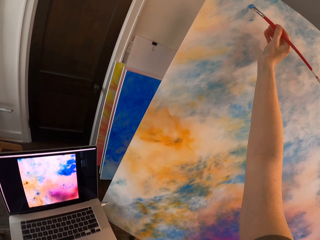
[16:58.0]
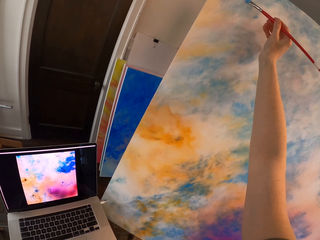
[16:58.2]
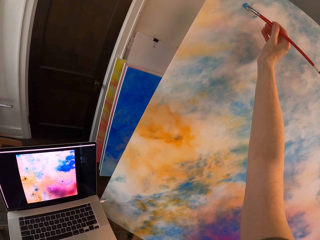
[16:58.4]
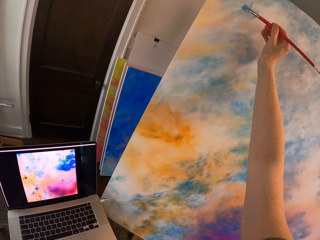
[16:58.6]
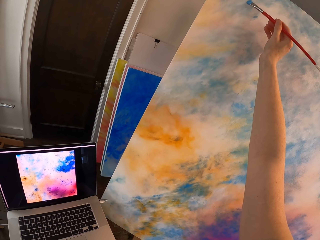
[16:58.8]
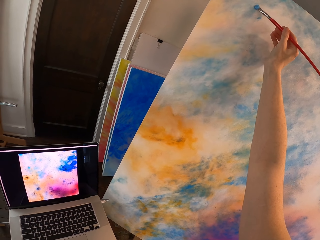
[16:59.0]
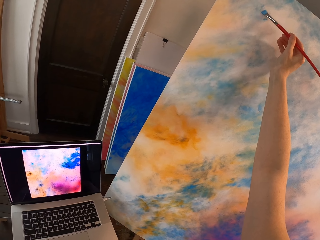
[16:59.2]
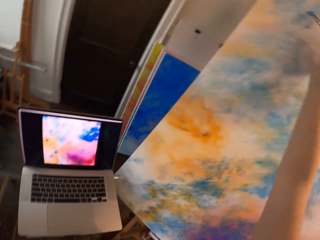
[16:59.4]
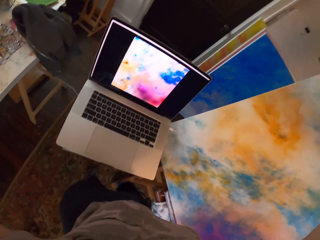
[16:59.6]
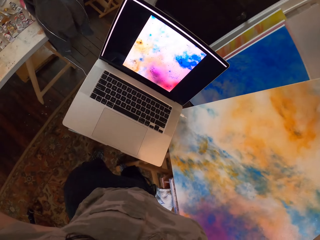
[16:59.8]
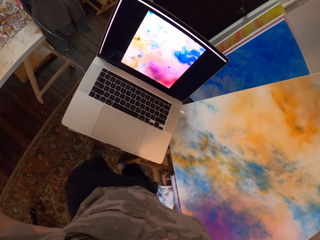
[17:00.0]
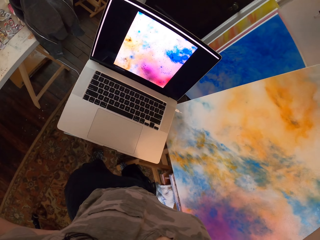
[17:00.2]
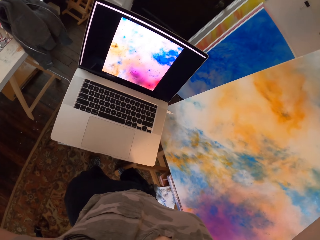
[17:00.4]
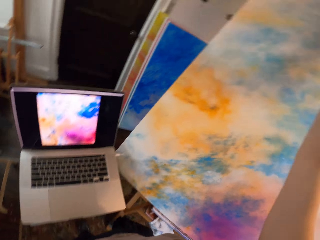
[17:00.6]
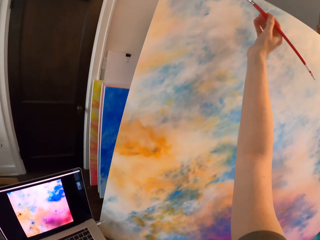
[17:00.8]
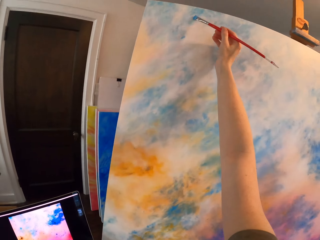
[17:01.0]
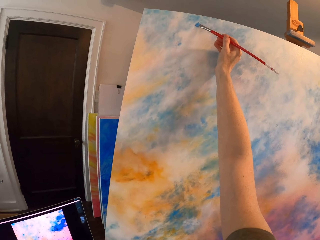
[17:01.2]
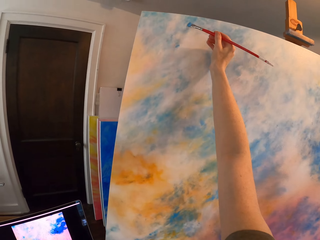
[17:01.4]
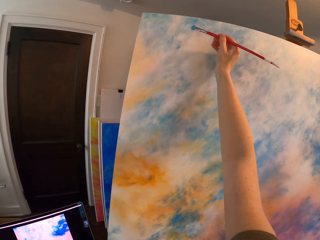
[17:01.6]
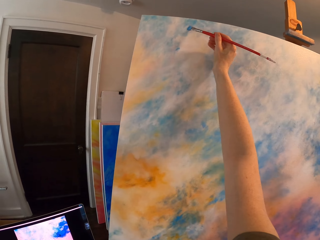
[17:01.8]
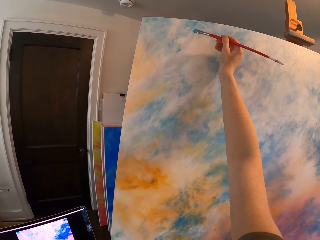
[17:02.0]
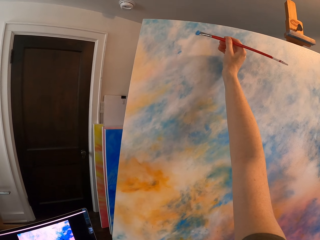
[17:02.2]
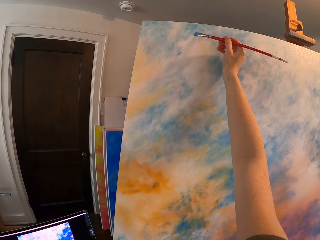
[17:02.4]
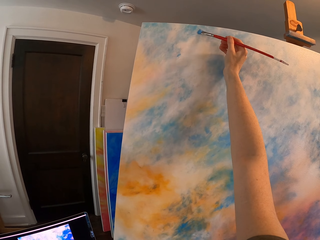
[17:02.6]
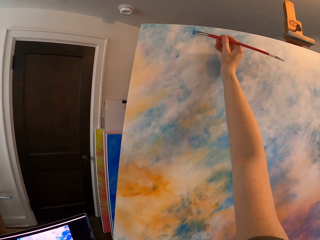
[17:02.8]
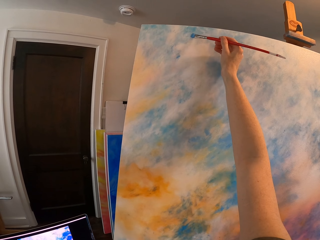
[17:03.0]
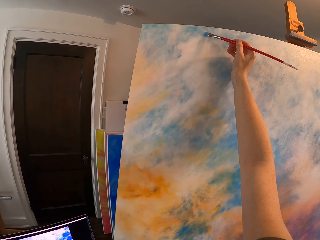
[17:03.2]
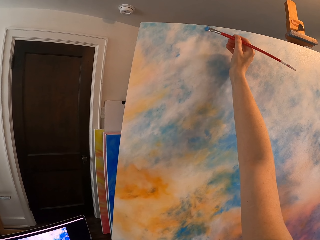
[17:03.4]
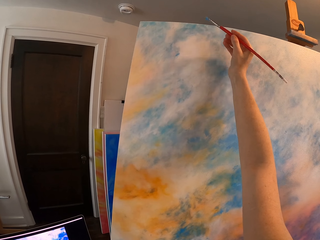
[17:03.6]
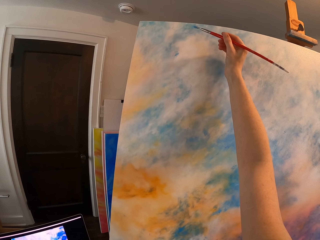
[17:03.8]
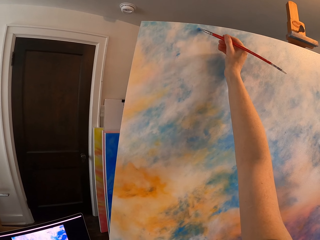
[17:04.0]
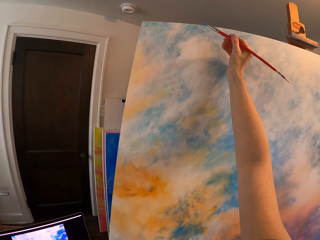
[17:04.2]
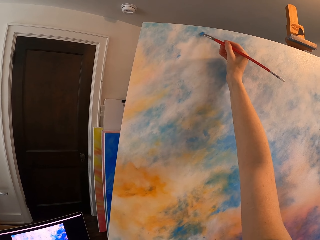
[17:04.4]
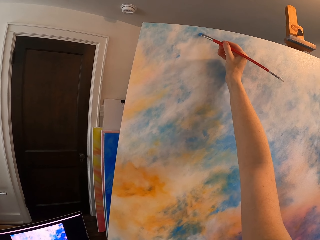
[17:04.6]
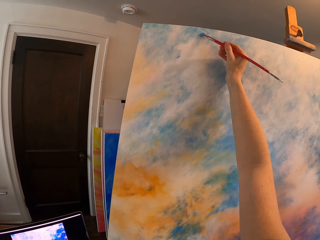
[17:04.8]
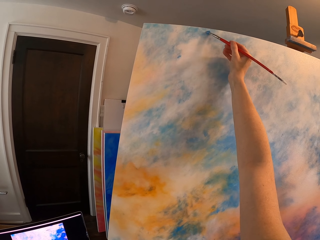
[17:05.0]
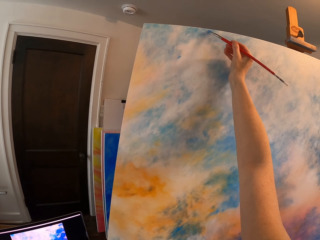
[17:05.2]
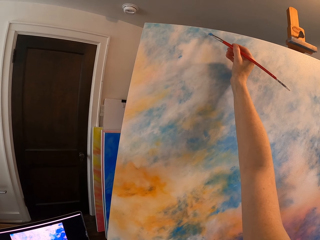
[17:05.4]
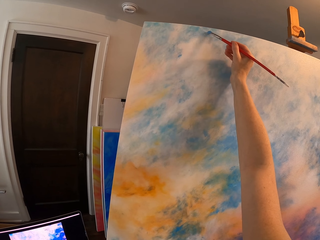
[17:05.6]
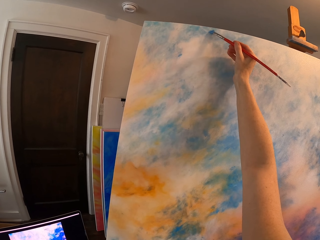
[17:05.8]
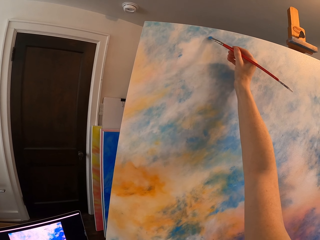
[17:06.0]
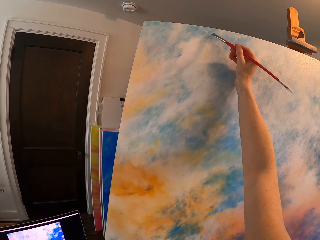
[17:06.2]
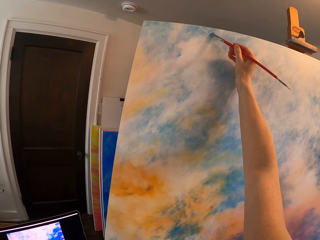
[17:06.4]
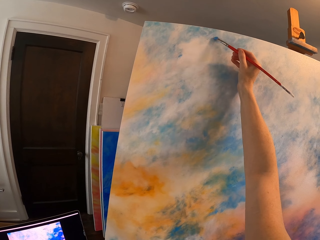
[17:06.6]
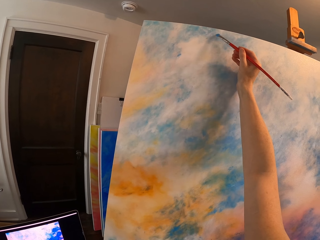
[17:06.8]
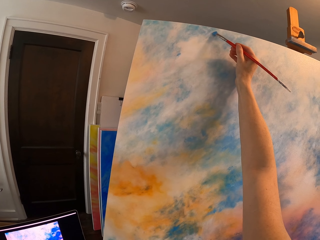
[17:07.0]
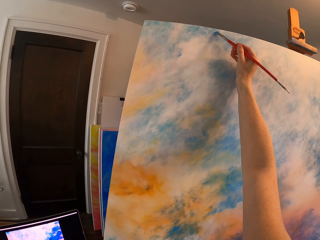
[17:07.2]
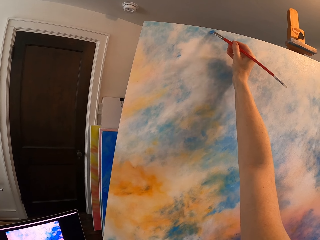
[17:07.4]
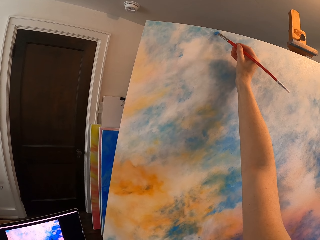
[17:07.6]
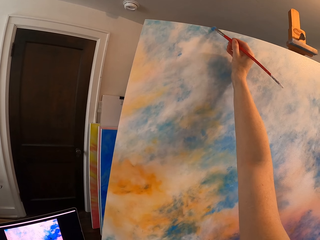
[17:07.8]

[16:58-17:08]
The camera wearer looks at the laptop. They paint the canvas.

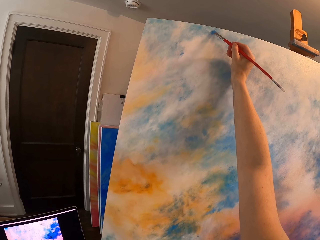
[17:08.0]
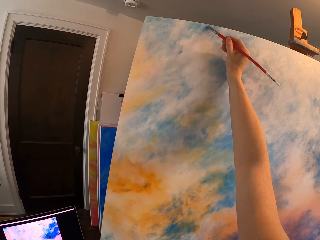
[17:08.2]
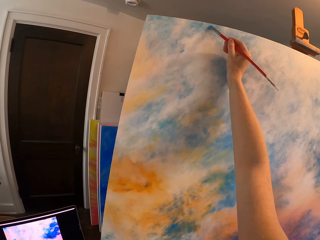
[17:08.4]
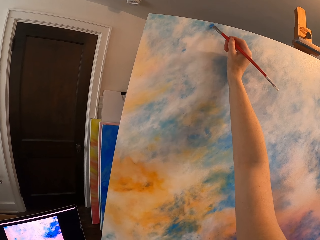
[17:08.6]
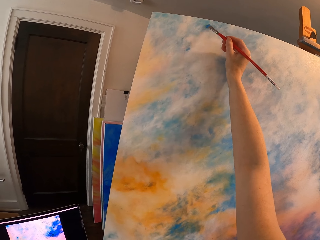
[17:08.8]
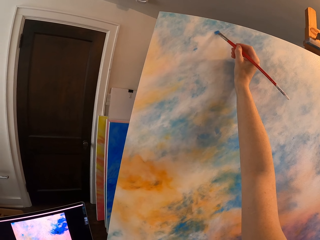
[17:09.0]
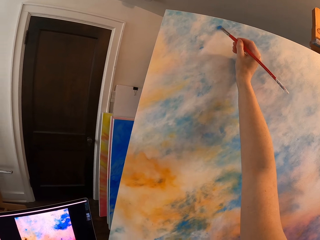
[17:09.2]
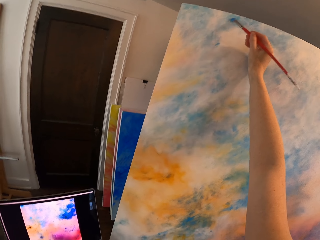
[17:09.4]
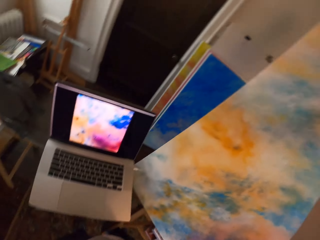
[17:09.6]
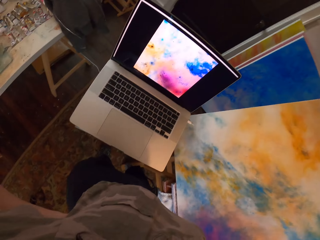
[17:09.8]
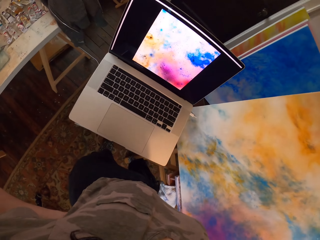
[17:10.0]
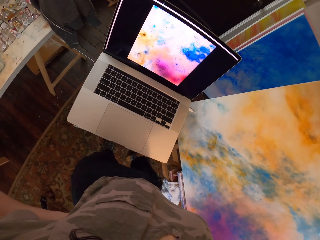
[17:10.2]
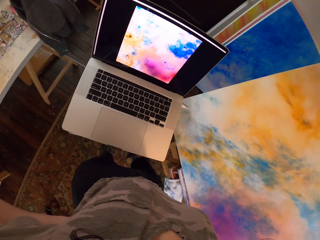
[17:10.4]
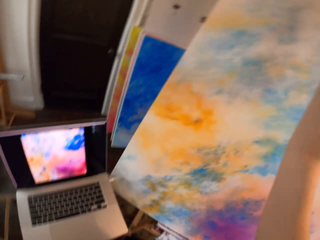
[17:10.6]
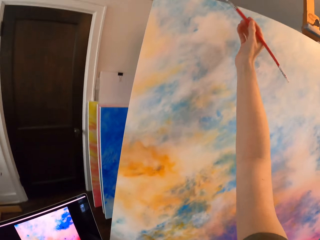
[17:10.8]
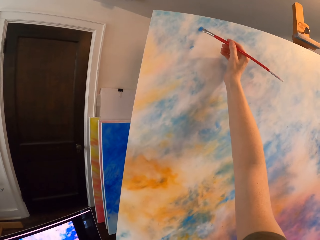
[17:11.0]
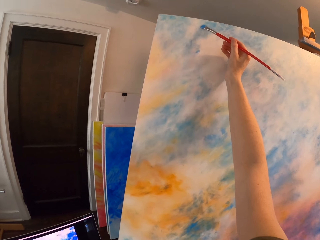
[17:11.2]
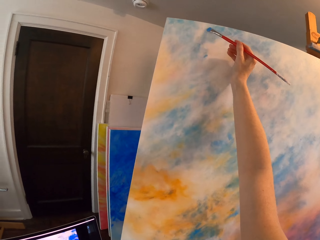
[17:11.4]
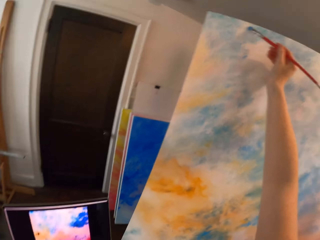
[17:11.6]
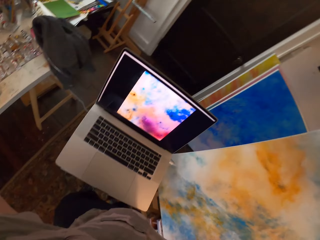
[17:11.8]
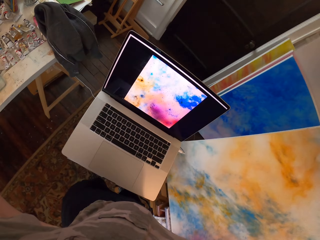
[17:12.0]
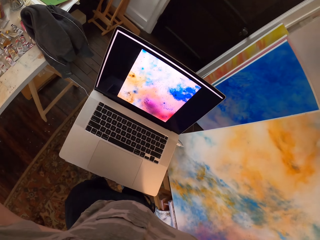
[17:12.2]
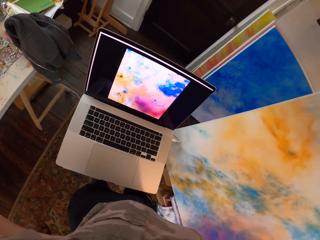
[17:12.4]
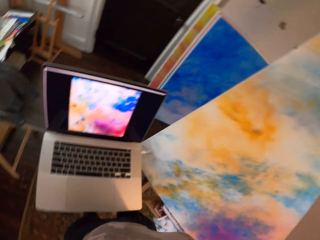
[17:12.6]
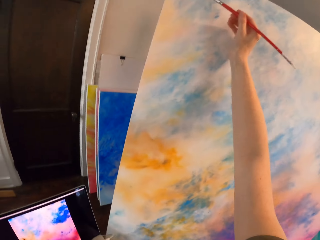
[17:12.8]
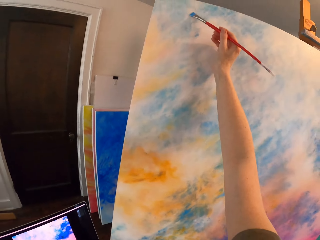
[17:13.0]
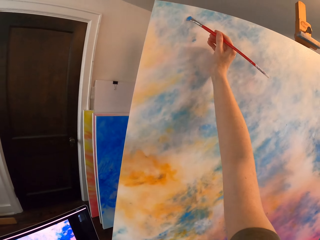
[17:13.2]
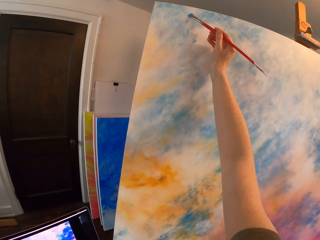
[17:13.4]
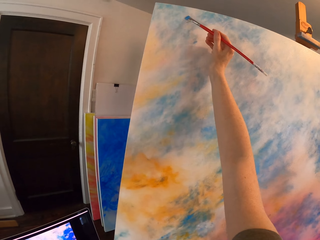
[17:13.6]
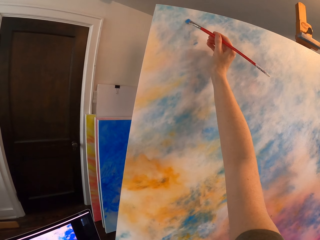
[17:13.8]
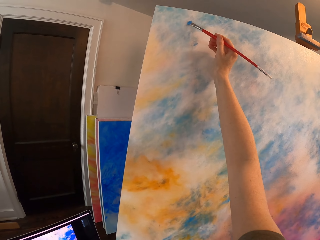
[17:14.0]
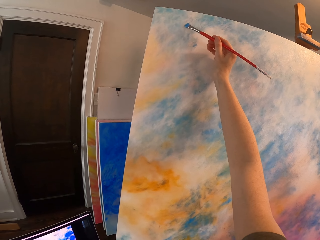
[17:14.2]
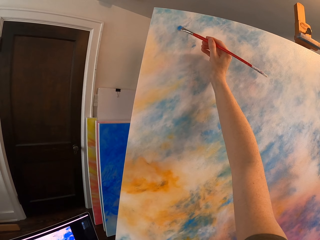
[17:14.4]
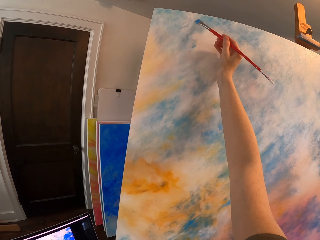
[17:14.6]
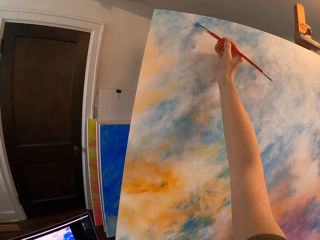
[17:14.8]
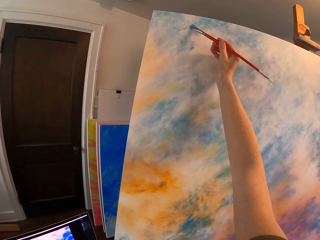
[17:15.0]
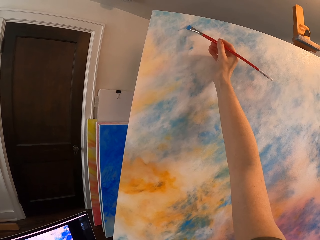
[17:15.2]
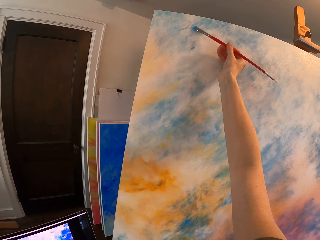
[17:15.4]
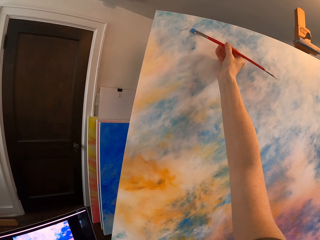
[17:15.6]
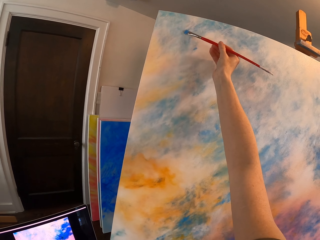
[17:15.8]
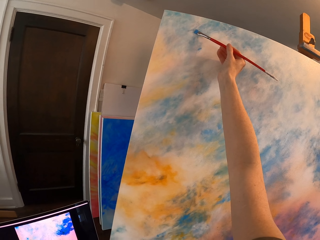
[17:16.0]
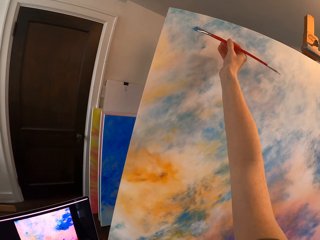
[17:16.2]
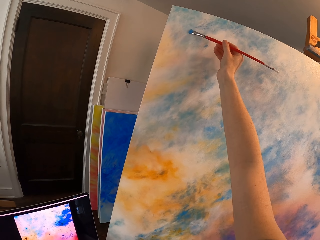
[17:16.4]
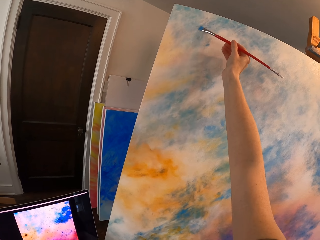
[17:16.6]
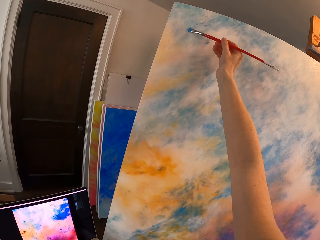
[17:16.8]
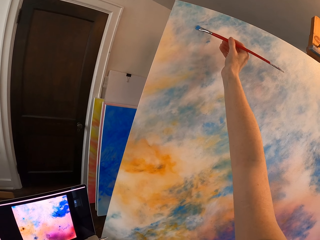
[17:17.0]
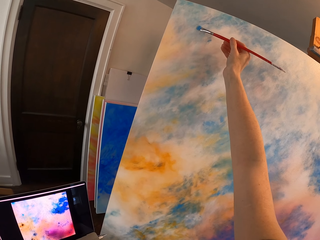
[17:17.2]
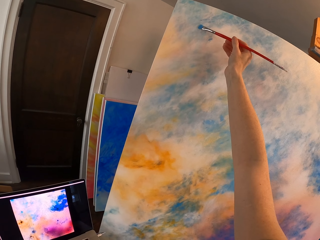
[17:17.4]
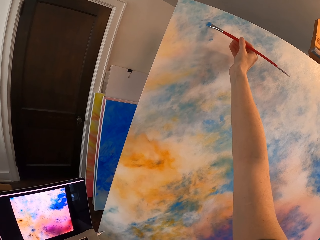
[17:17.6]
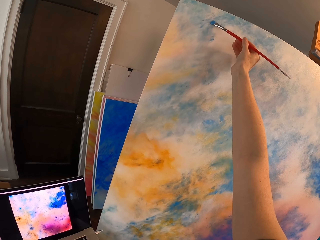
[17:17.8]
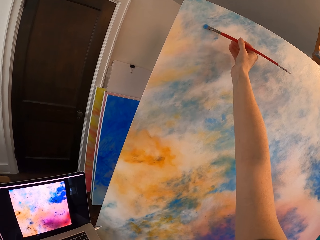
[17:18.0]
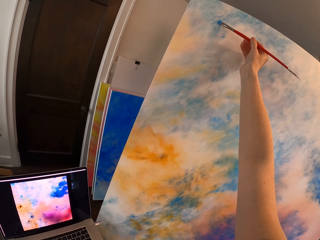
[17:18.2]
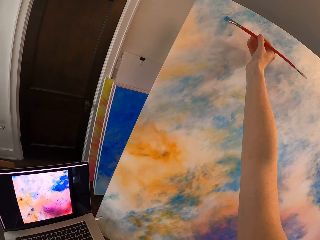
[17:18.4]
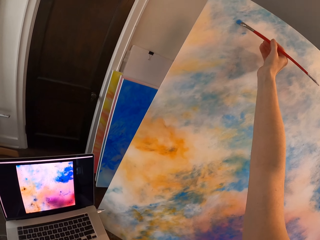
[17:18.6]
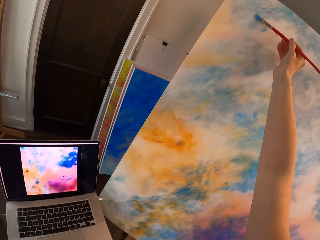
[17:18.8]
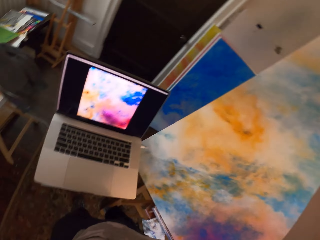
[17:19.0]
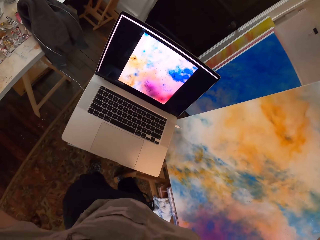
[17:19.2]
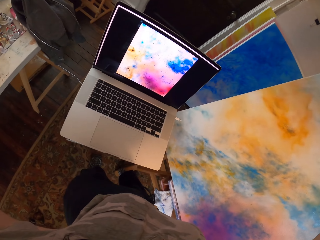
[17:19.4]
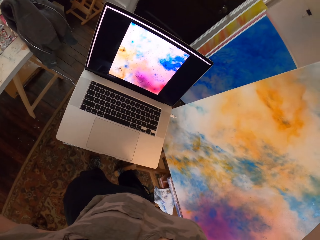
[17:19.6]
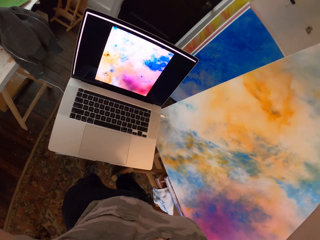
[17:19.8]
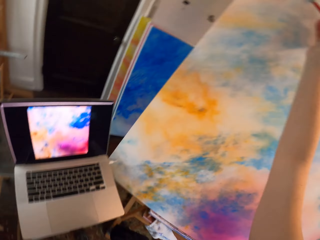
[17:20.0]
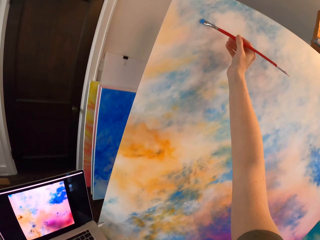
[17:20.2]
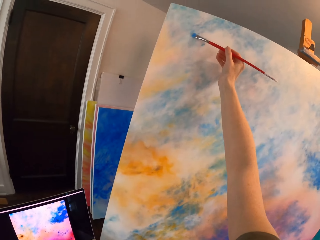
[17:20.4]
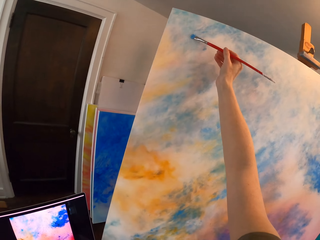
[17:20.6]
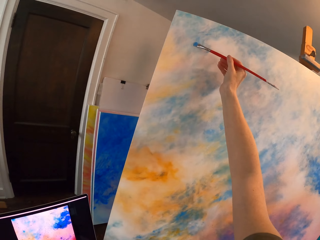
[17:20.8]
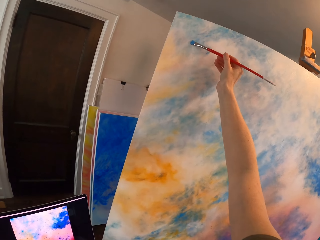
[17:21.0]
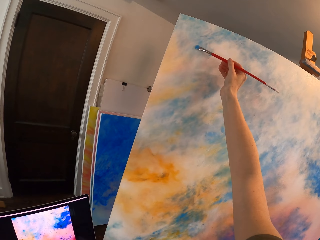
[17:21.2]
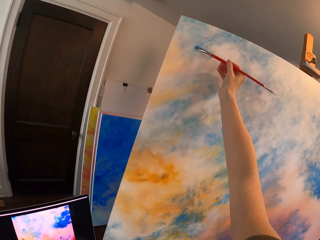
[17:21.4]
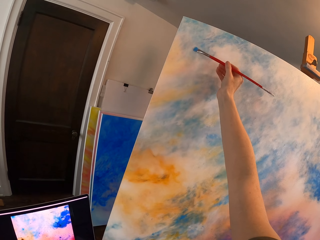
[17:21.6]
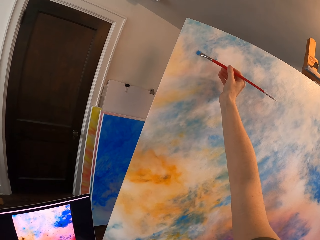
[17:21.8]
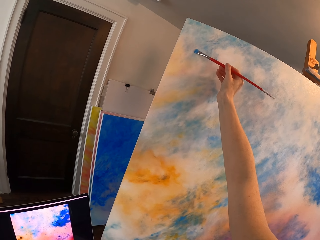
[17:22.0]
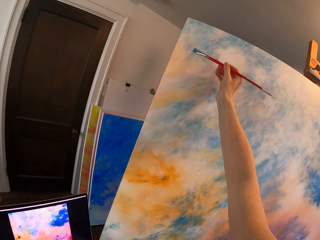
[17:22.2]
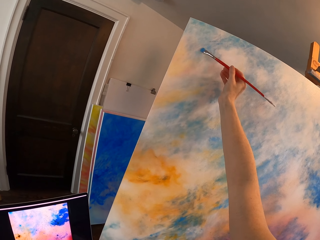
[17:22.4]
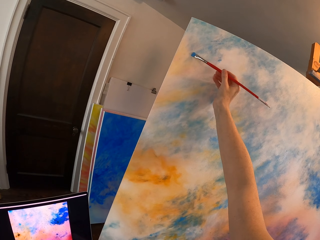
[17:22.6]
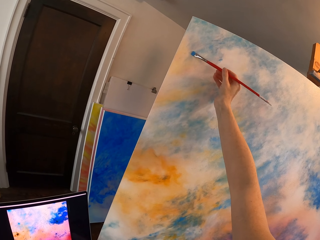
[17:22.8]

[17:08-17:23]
The camera wearer looks at the laptop. They paint the canvas. They look at the laptop. They paint the canvas. They look at the laptop. They paint the canvas.
